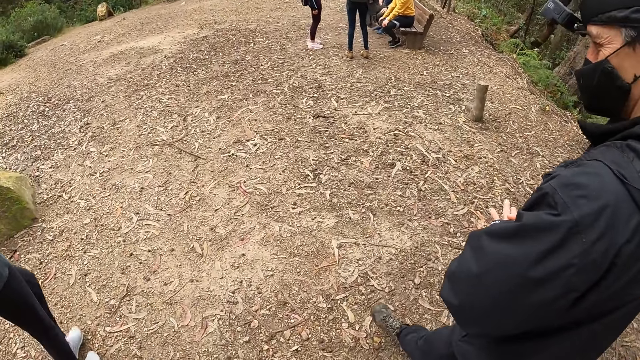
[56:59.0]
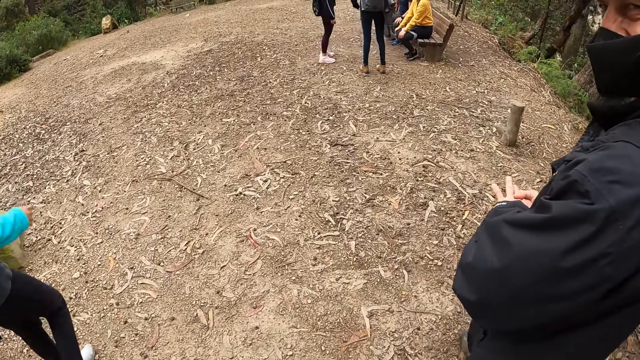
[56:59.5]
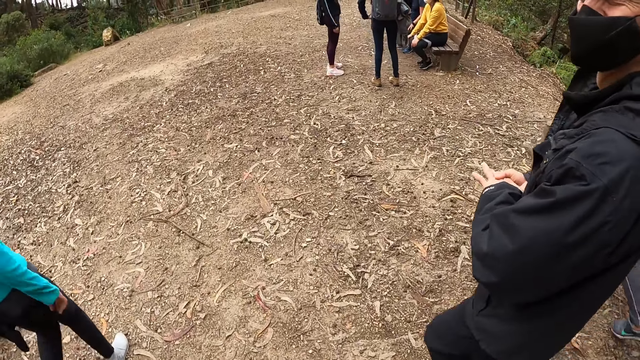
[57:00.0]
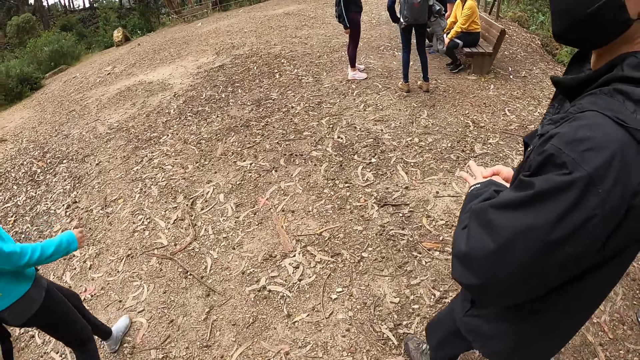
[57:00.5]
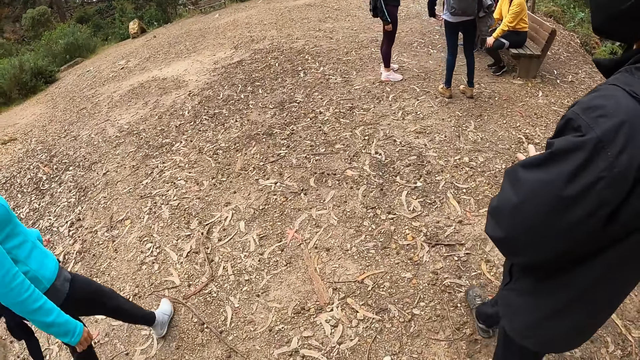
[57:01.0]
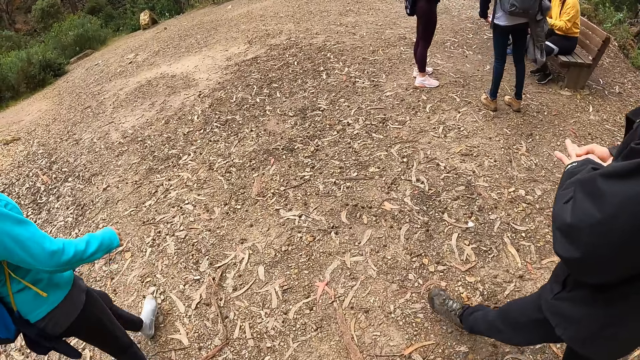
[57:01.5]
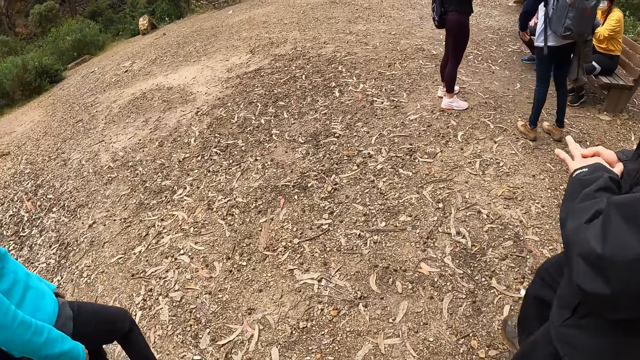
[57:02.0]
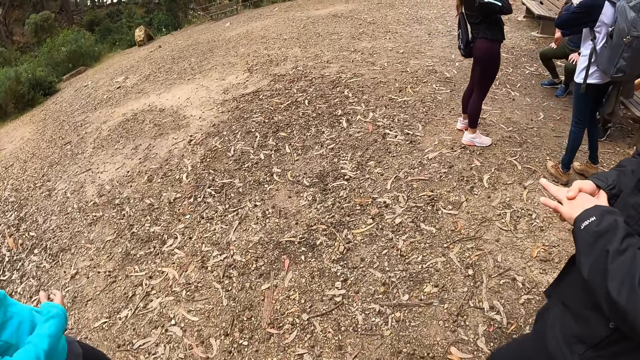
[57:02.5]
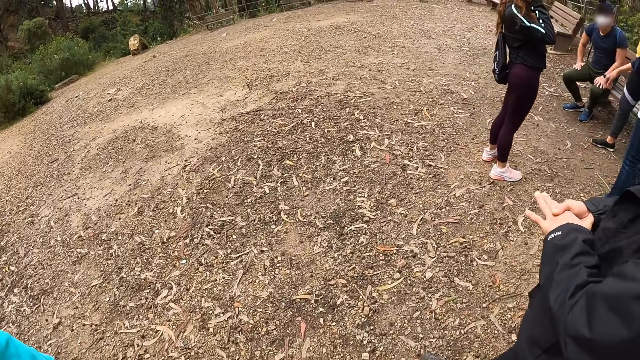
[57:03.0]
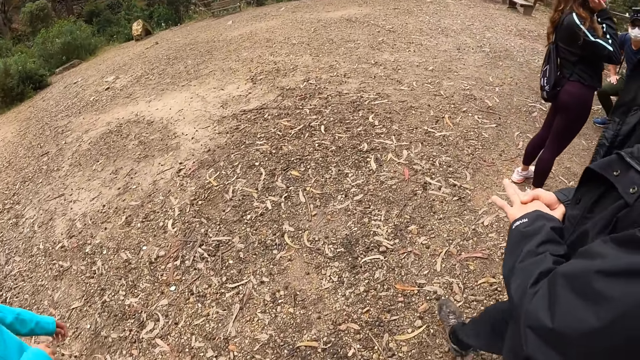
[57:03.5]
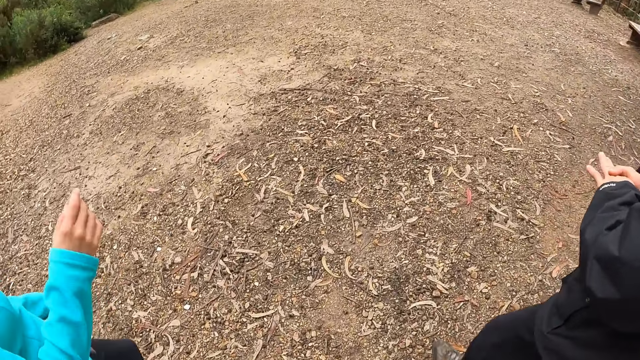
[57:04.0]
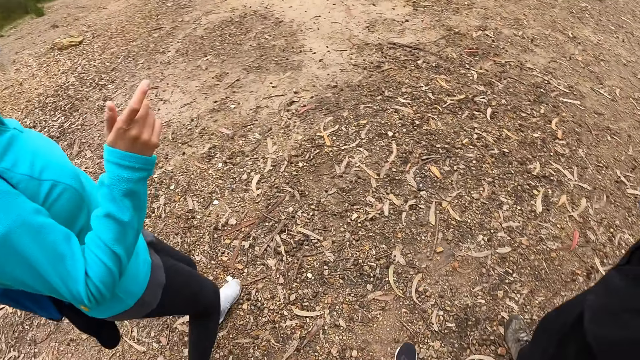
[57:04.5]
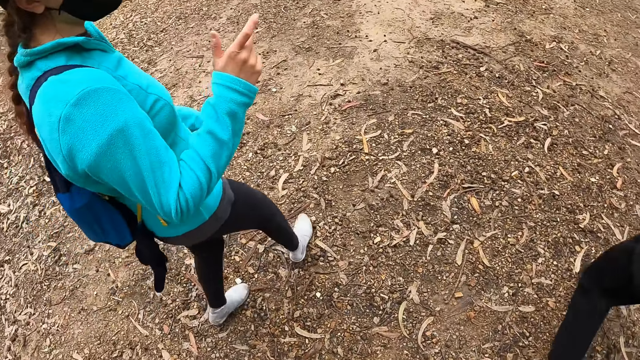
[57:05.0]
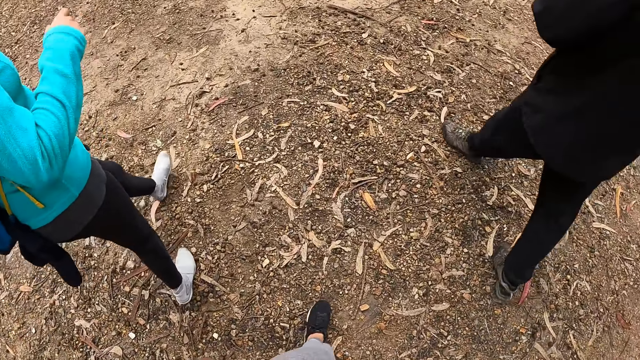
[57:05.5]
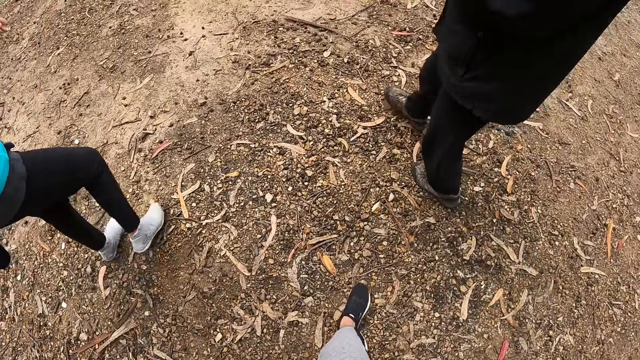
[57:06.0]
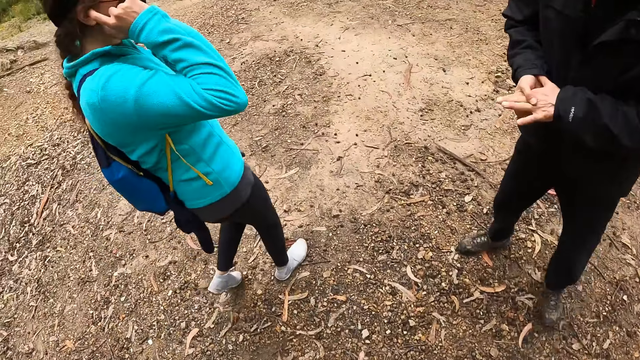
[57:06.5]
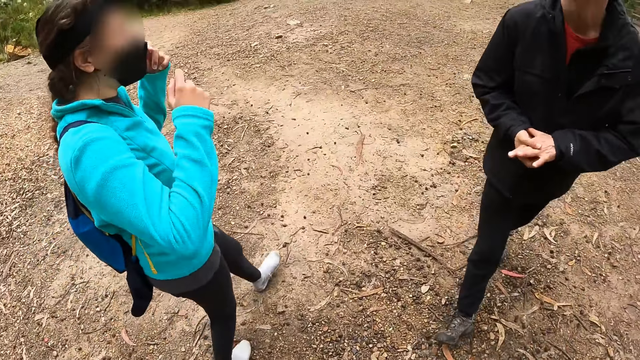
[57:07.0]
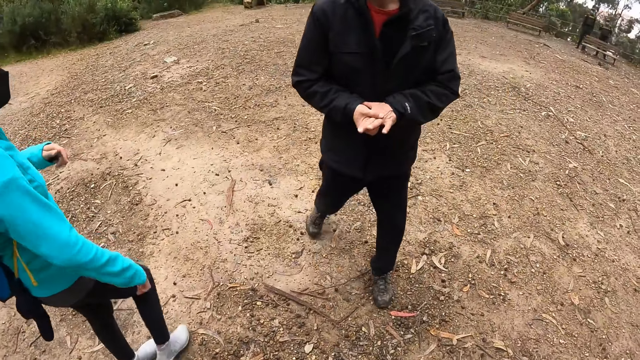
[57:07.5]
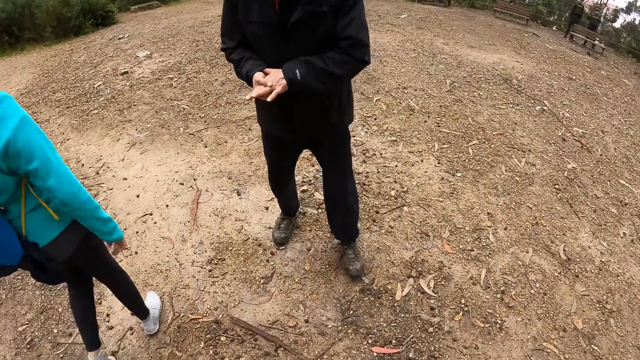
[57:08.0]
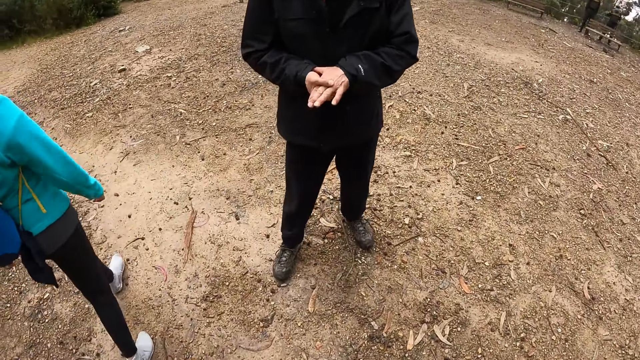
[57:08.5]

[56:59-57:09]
The camera wearer walks on the pavement. A woman removes her index finger from her ear.

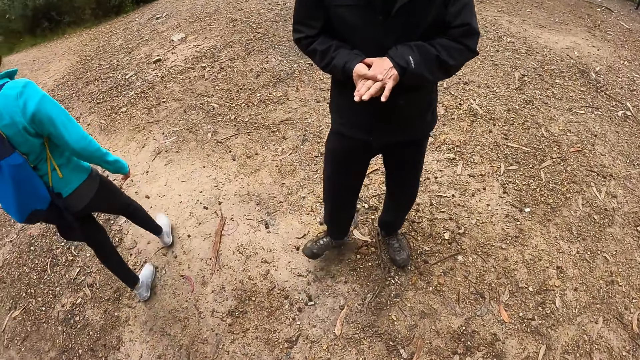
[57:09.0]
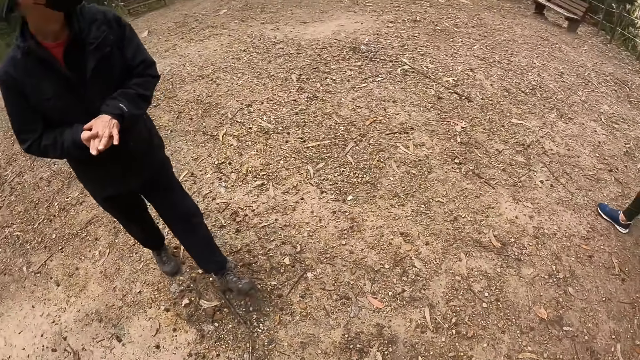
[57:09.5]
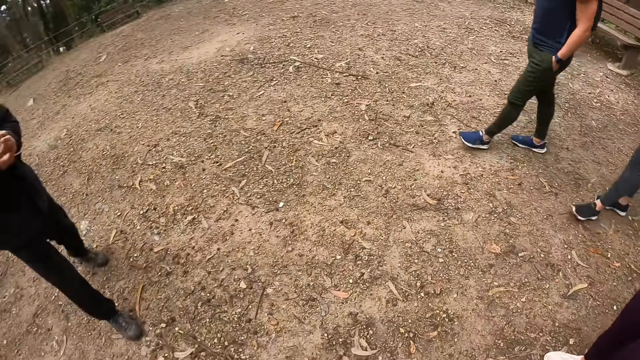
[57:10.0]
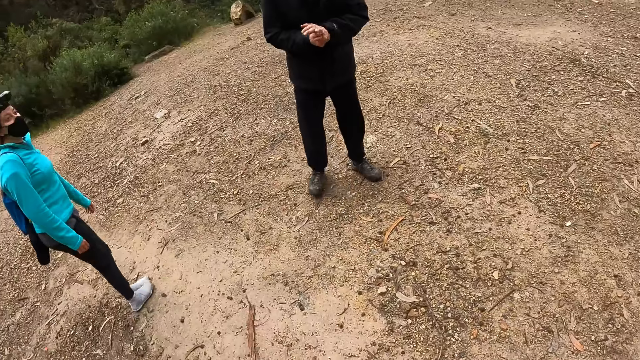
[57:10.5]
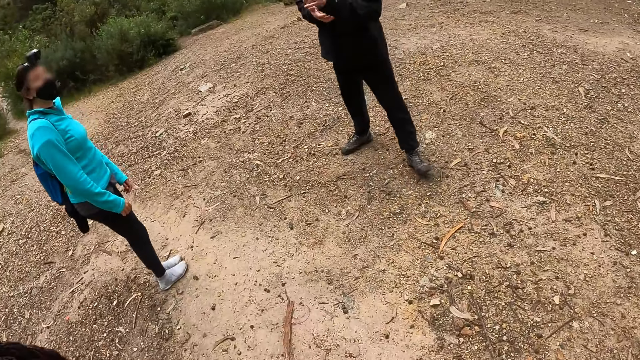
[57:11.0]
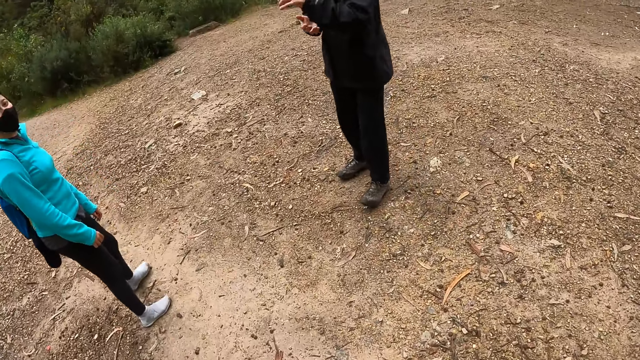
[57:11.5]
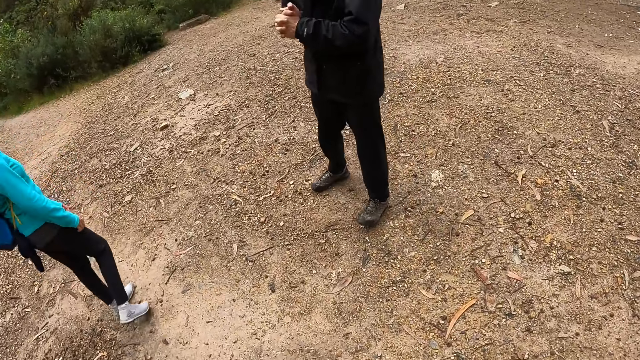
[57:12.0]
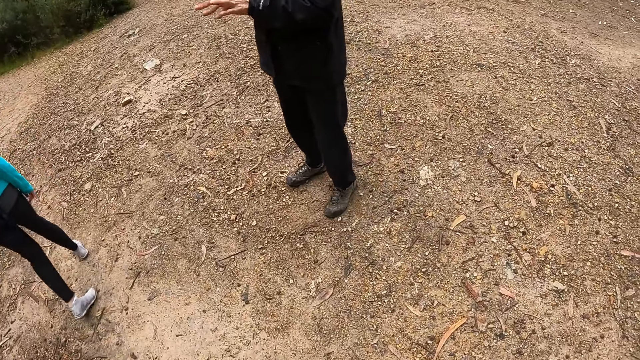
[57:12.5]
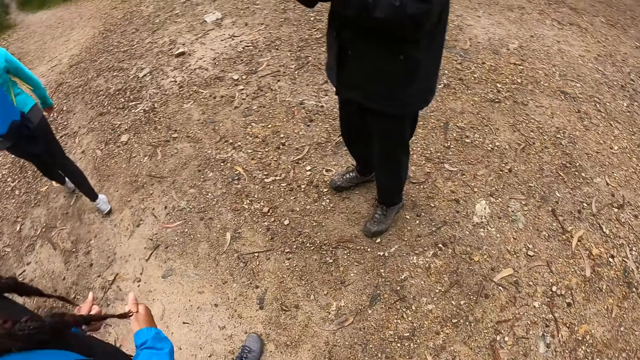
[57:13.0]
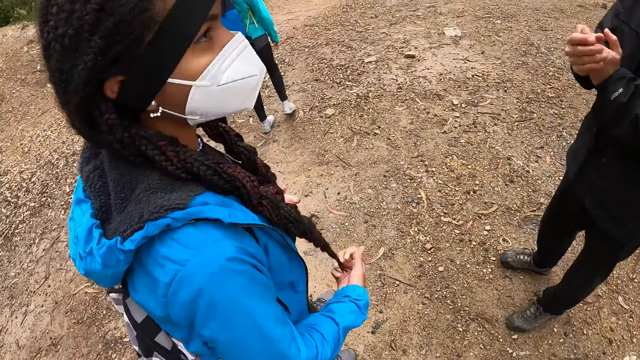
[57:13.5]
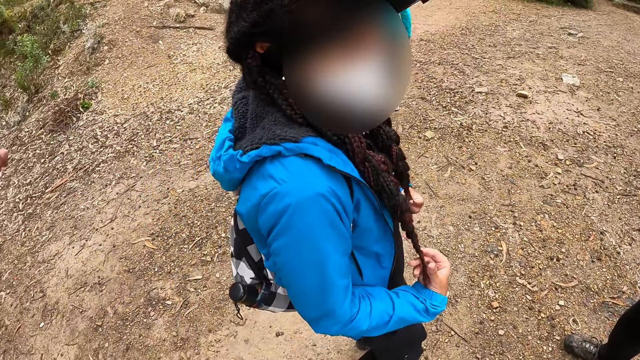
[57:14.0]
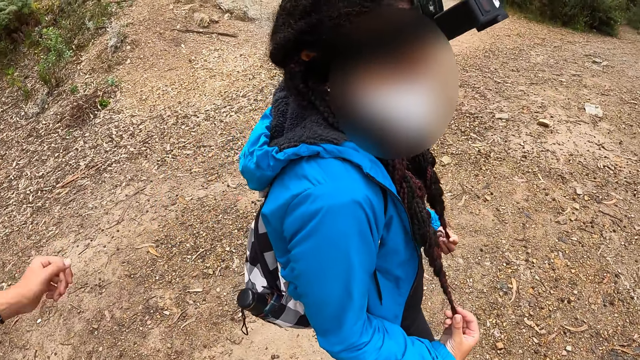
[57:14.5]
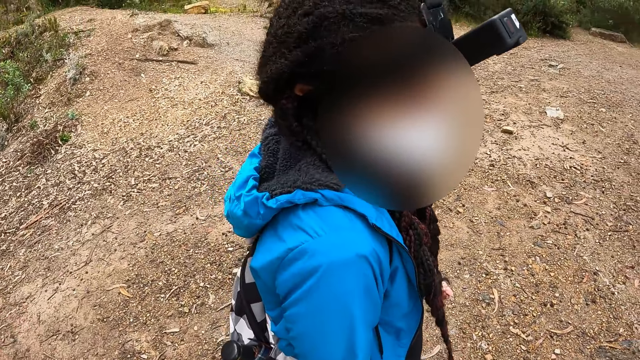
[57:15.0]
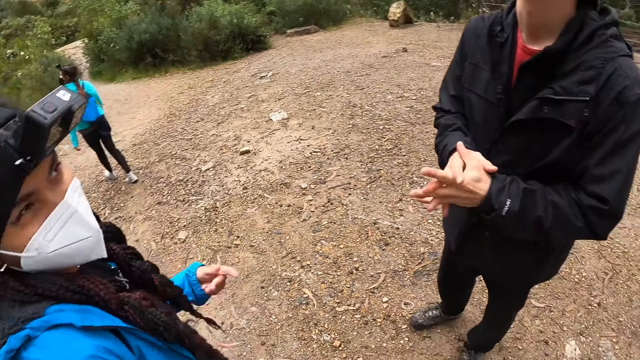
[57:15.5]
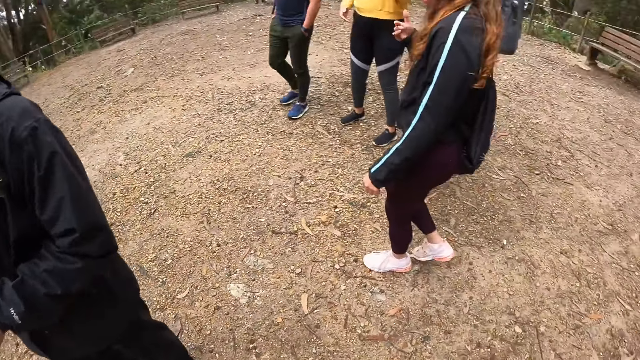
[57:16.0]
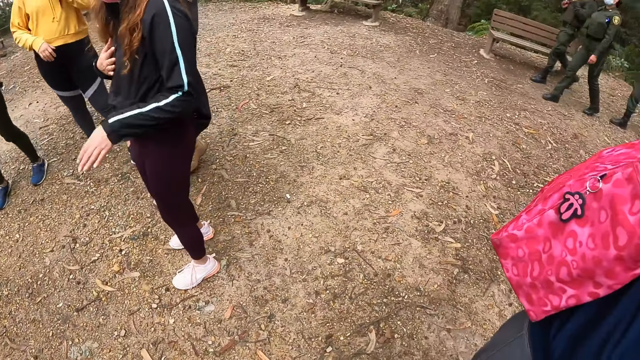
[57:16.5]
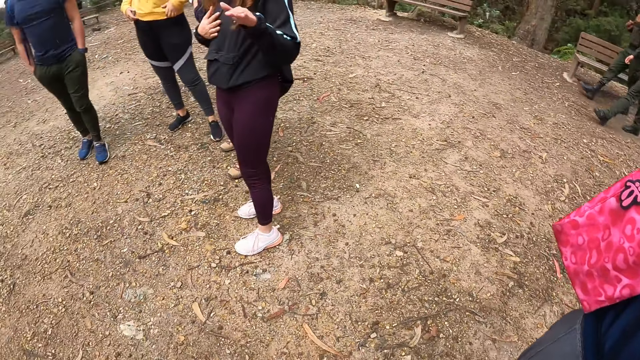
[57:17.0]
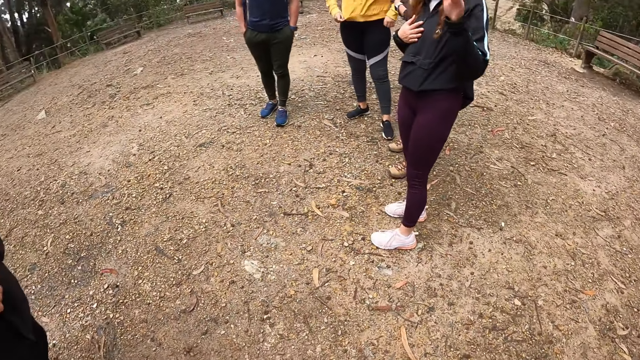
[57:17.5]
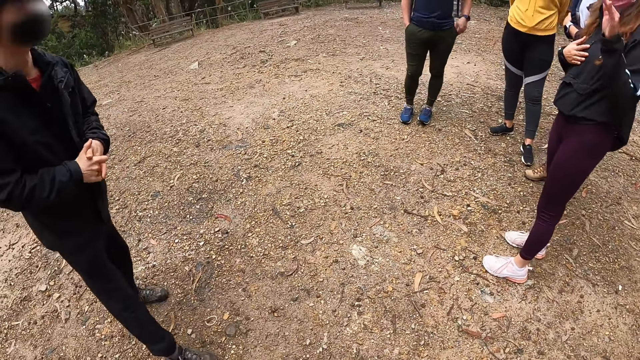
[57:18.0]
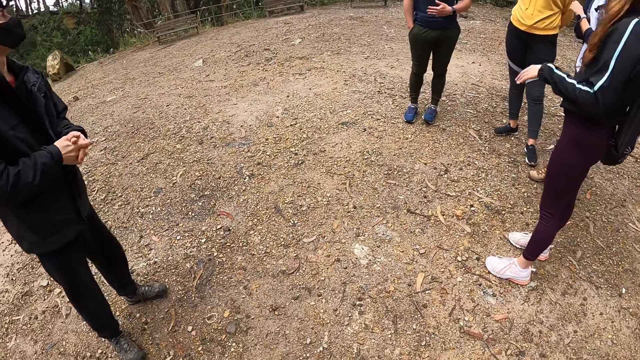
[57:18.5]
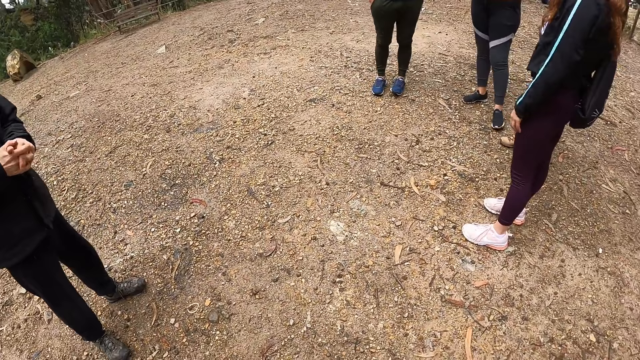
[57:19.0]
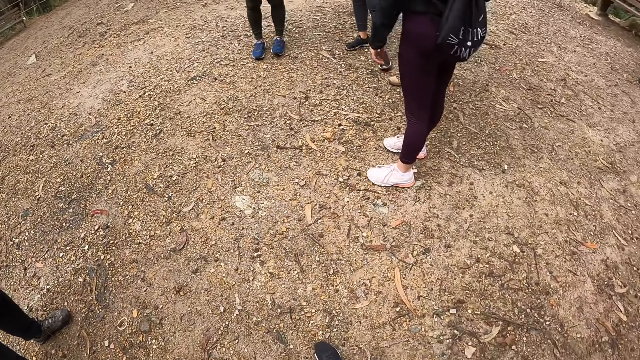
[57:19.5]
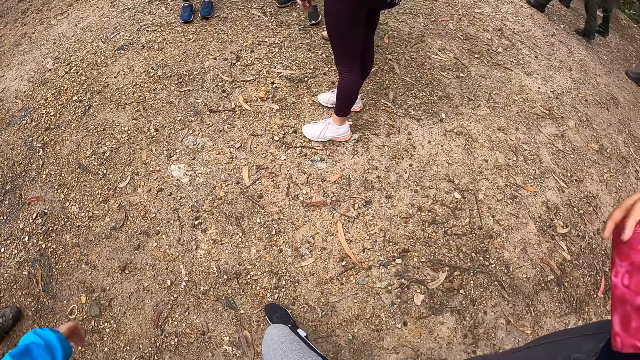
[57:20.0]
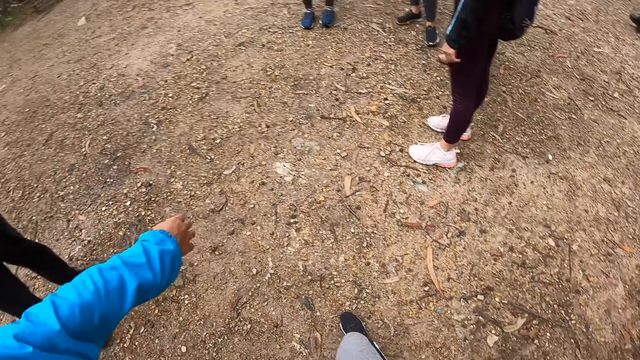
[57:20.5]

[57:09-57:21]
The camera wearer stands on the pavement. A man clenches his hands. A woman plays with her hair in her hands. A man interacts with a woman. The camera wearer looks around. Another woman gestures with her left hand.
